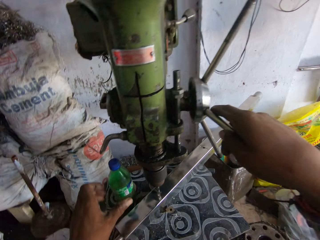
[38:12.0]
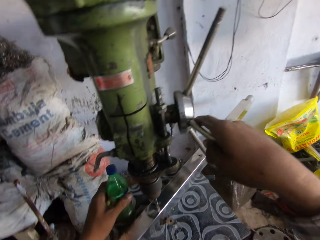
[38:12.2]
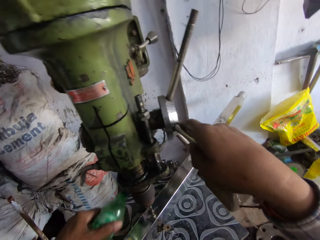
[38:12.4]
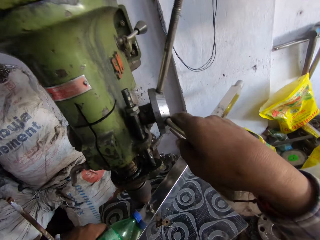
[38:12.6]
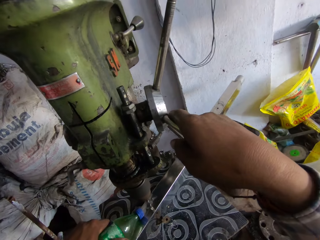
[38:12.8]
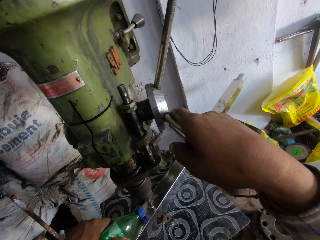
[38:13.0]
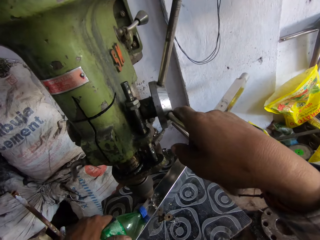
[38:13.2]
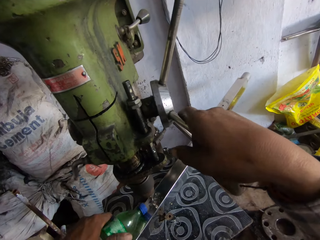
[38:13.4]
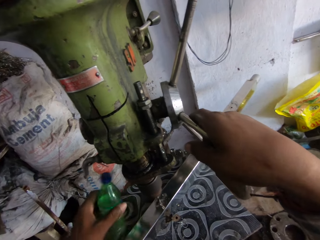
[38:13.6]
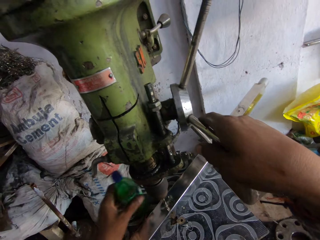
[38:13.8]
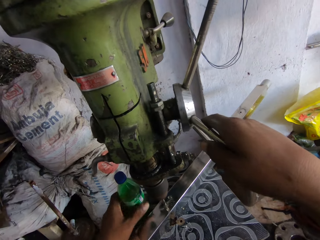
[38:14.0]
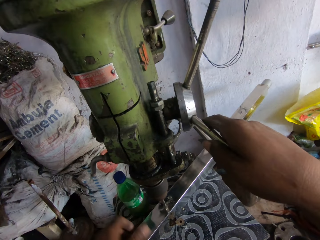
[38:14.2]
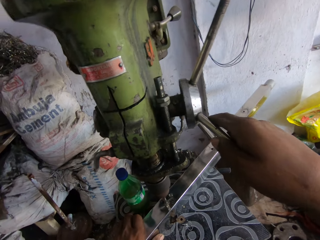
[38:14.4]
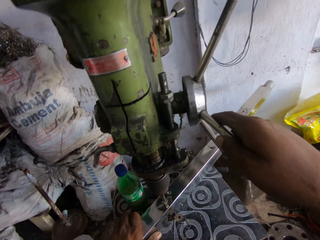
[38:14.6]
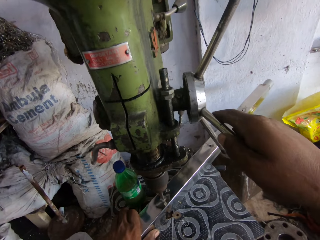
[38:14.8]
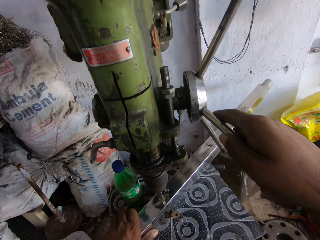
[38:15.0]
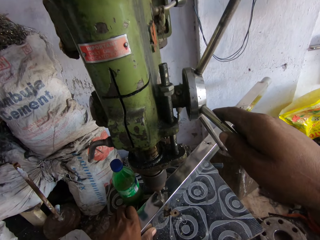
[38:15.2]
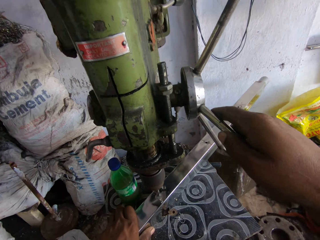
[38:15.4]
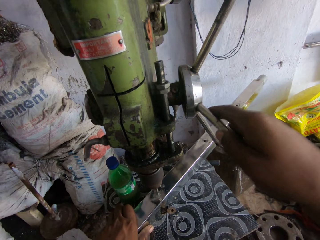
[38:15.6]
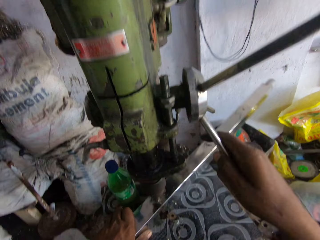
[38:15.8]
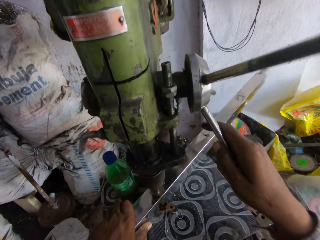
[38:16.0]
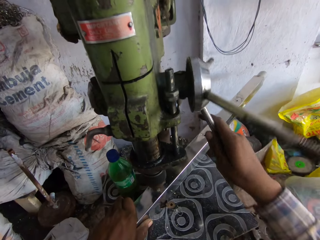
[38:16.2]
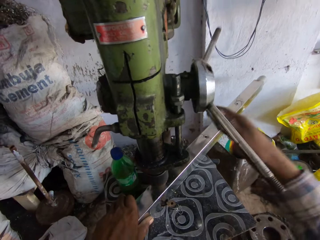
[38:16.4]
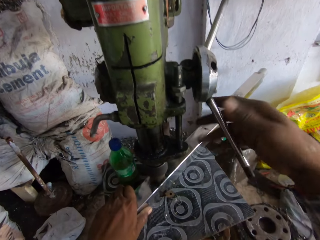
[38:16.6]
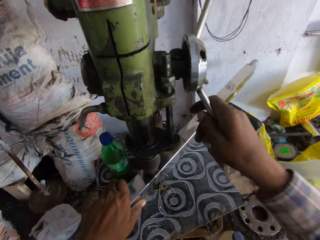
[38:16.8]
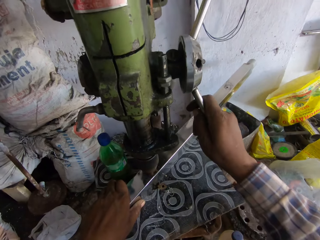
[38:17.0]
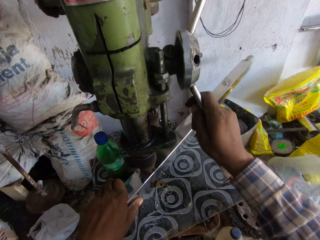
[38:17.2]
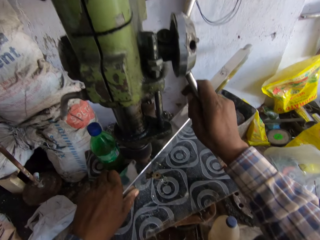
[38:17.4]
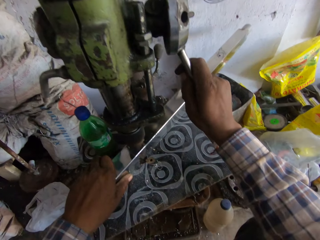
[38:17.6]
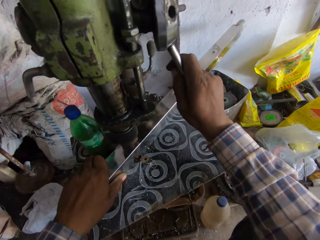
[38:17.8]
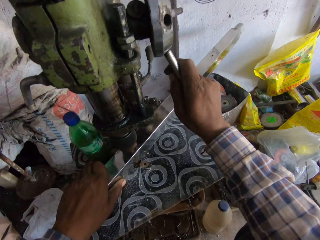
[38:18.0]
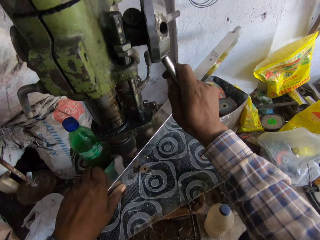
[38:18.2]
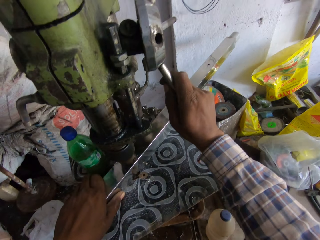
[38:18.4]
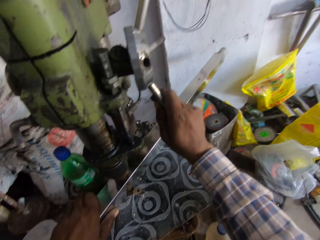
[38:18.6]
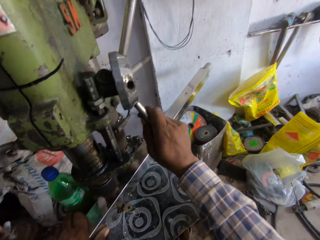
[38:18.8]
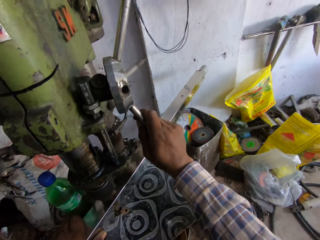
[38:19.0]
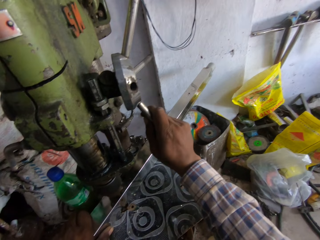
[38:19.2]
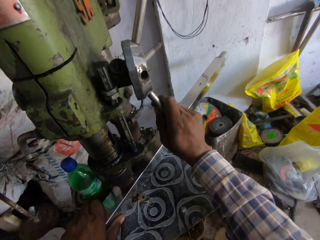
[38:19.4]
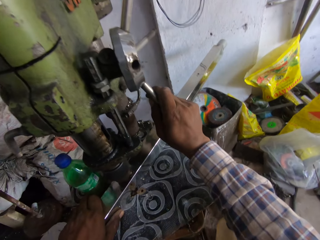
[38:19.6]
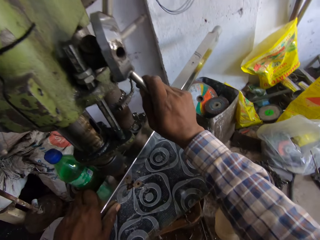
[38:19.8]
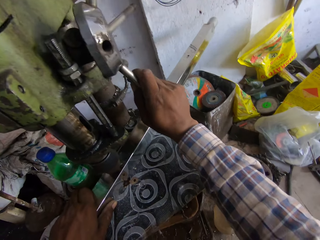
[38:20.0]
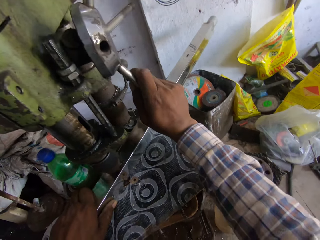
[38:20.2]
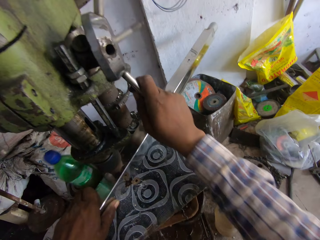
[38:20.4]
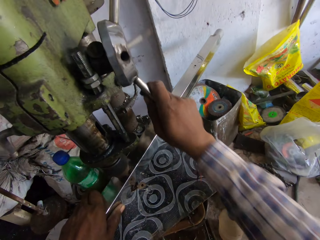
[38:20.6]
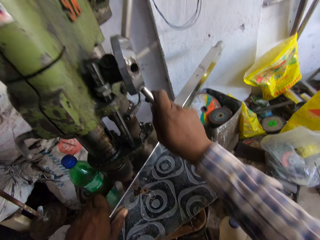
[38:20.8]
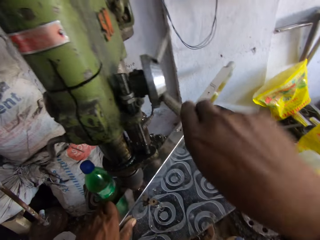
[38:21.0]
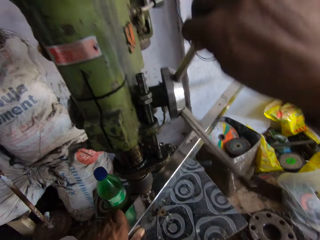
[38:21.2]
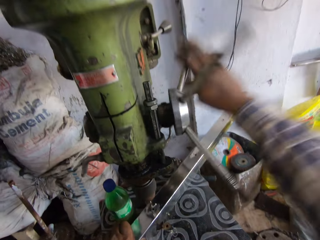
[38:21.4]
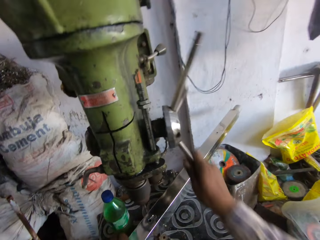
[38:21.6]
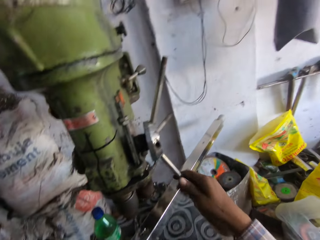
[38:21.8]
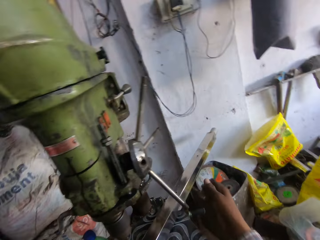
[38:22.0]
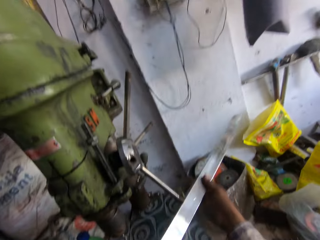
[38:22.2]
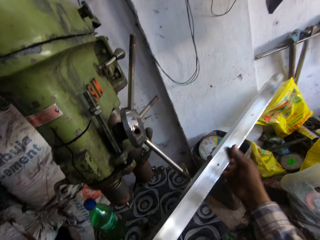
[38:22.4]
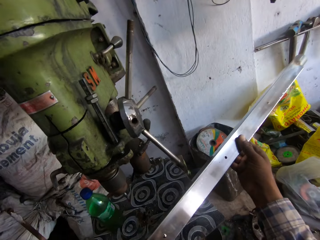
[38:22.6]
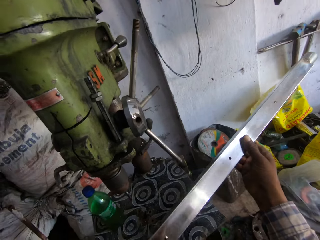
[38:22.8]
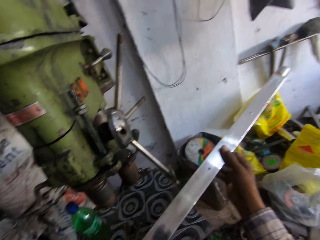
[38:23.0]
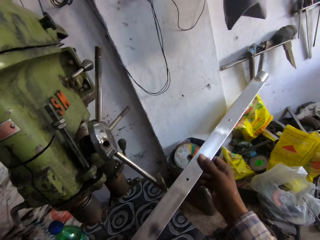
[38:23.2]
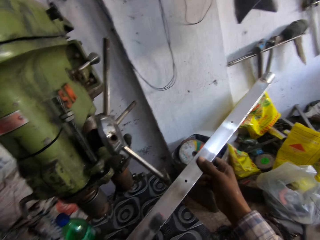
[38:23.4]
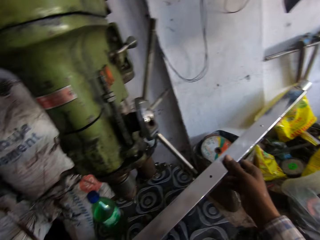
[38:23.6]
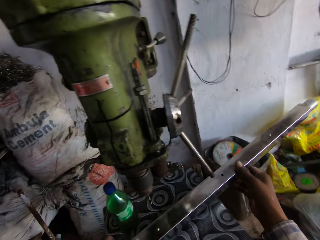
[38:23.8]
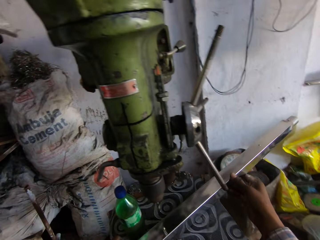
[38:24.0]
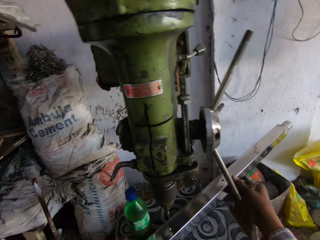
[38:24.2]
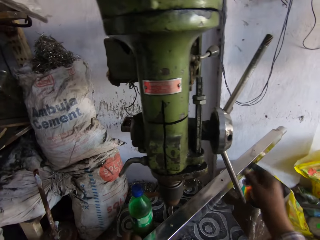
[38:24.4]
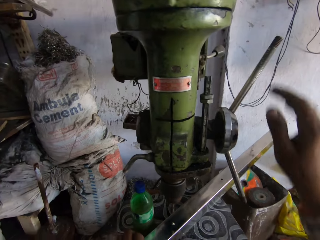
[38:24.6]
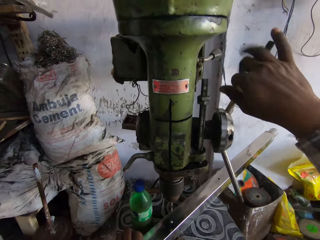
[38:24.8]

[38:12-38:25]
The camera wearer adjusts the driller. They put something on the metal. They pour water on the metal. They drop the bottle on the table. They drill the hole on the metal. They adjust the driller. They examine the metal.

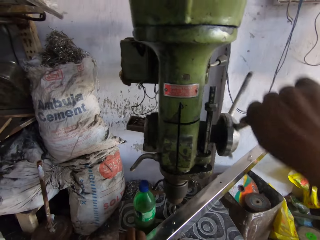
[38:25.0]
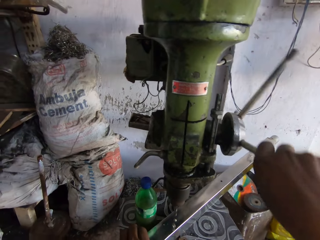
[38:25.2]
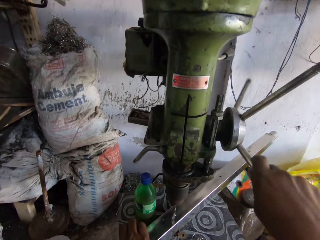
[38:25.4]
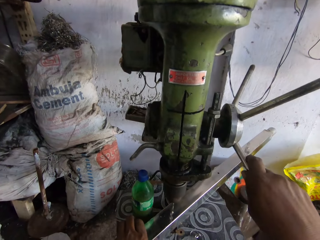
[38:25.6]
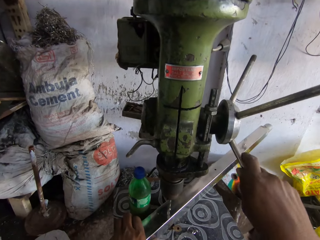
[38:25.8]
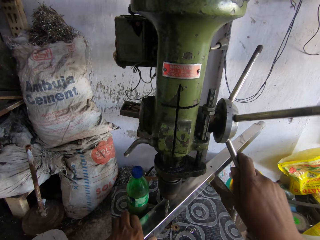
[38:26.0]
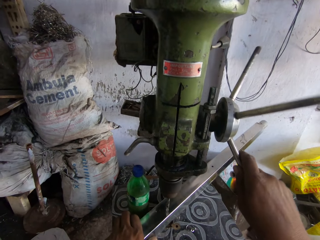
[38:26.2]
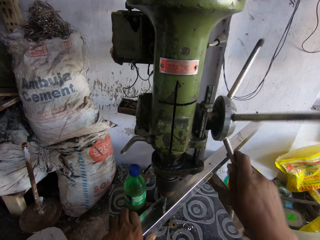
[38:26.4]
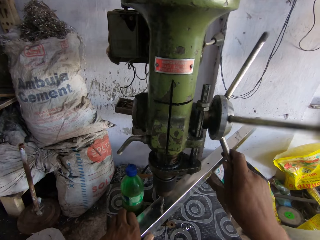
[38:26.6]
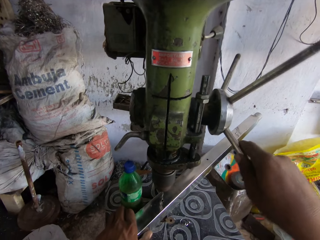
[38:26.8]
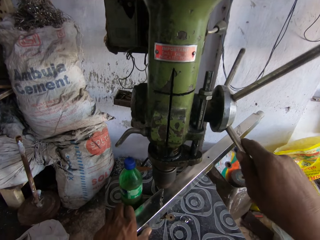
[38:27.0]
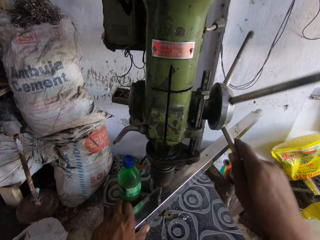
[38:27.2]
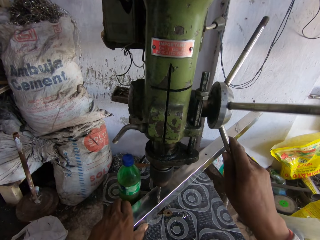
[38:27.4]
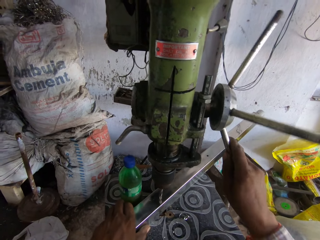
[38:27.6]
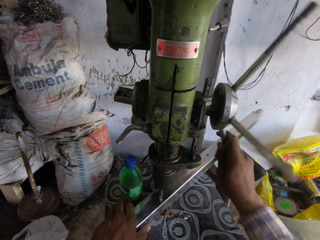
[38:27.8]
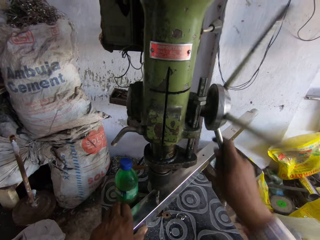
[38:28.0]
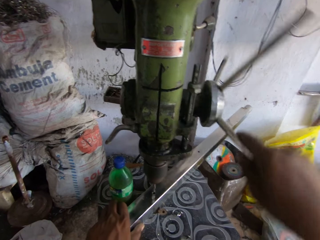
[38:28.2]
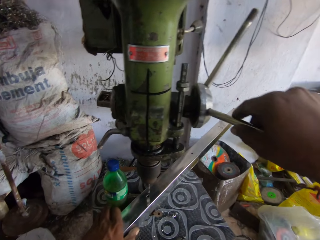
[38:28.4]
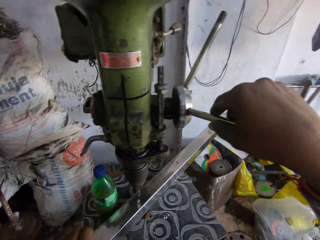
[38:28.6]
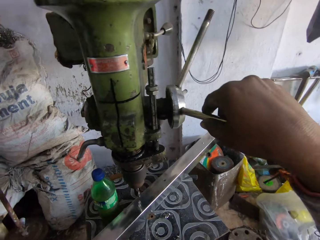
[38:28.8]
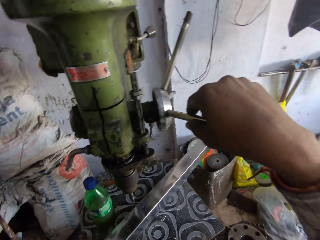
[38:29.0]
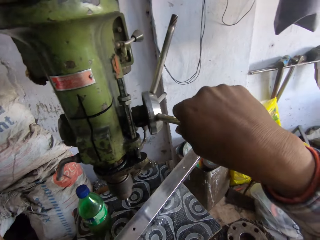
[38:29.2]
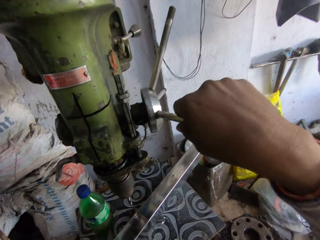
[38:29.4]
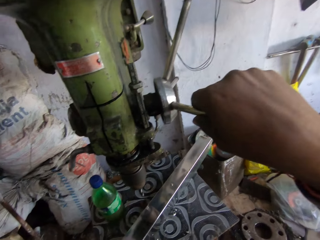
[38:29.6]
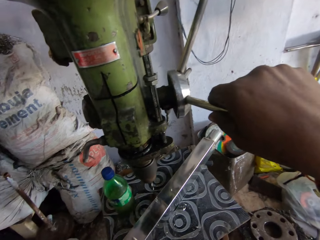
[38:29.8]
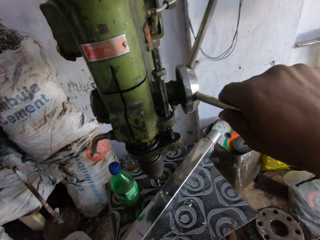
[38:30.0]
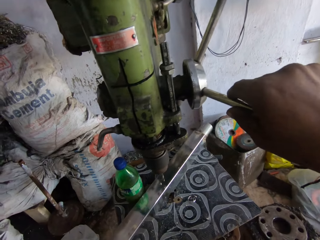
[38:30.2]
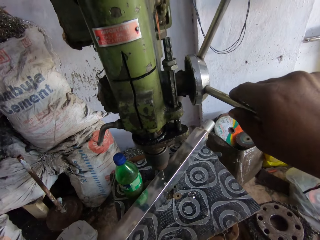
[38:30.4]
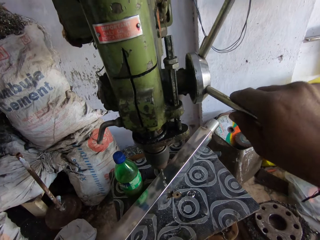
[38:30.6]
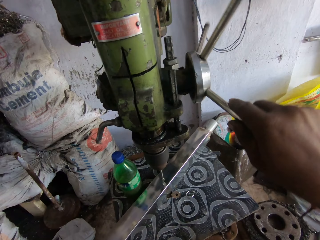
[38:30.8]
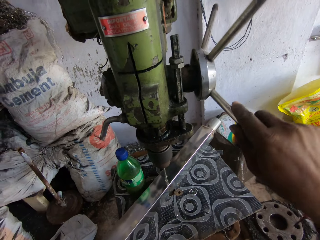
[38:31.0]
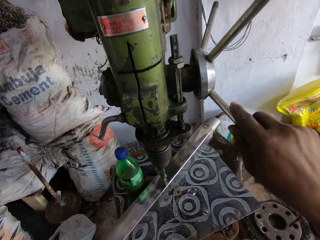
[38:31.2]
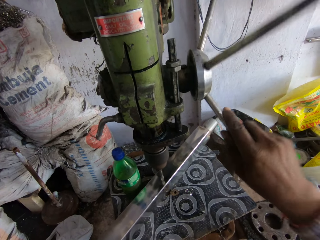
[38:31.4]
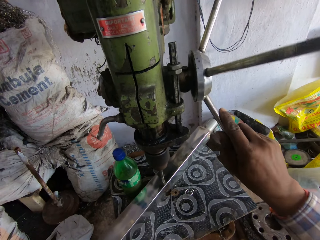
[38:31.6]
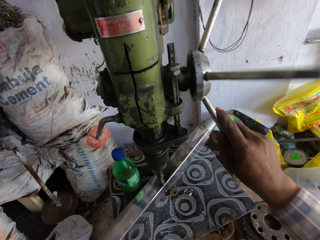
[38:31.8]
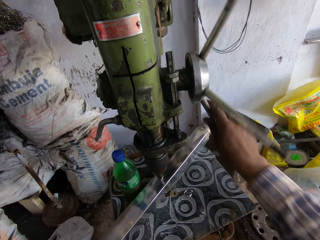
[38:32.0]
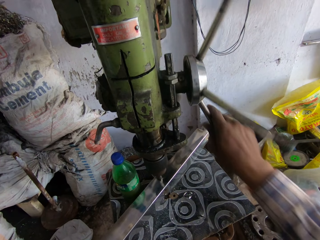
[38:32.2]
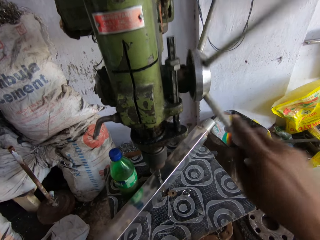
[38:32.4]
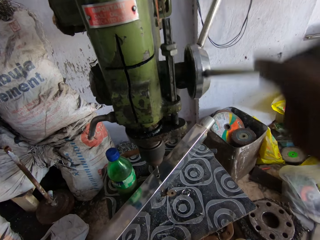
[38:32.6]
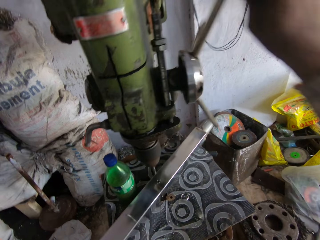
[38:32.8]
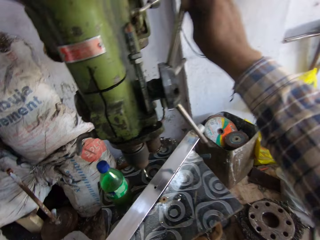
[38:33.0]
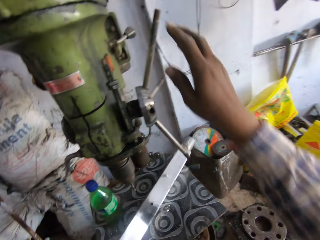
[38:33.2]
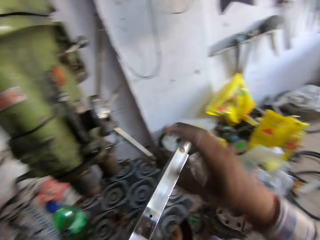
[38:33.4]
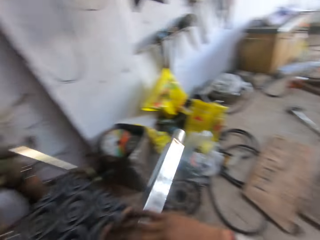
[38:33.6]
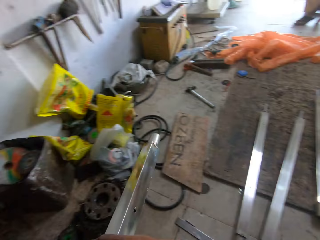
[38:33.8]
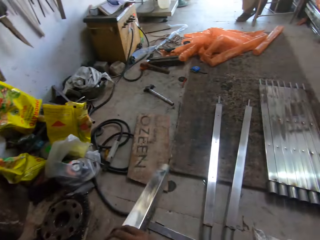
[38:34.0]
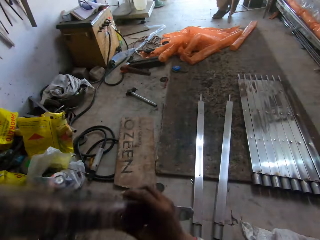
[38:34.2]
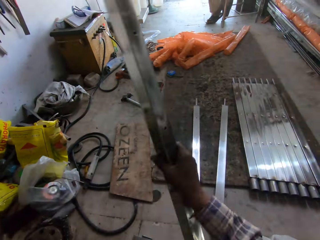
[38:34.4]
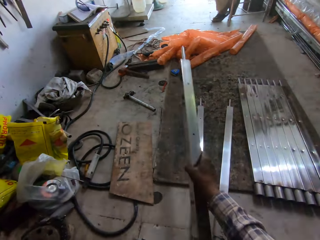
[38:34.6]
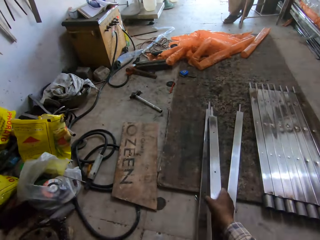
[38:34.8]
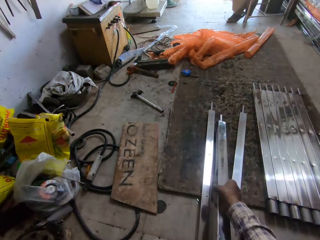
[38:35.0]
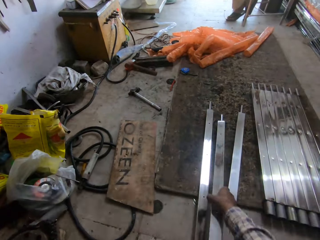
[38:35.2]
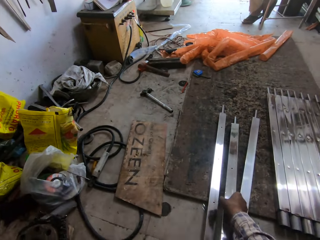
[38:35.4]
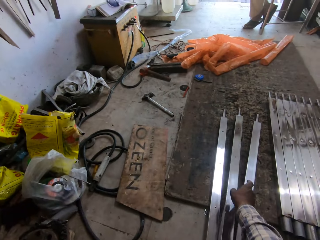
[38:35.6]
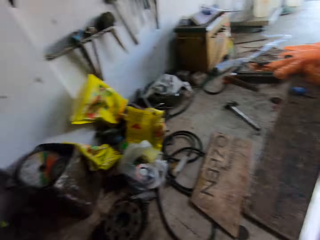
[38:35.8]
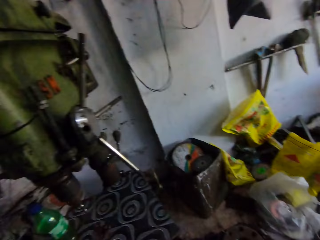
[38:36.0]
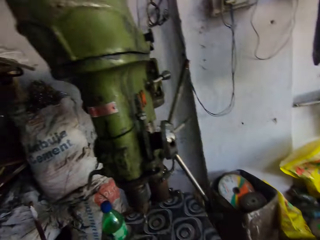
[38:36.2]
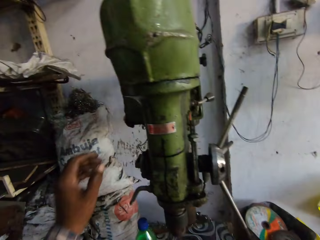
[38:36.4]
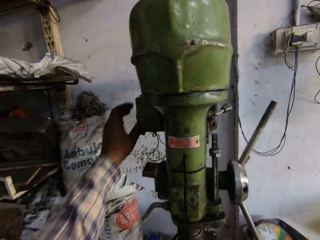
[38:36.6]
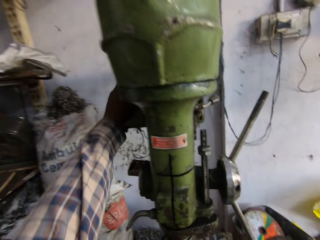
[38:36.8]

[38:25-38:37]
The camera wearer puts the metal on the stool. They drill the hole on the metal. They adjust the metal. They drill the hole on the metal. They rotate the metal. They put the metal on the floor. They hold part of the machine.
